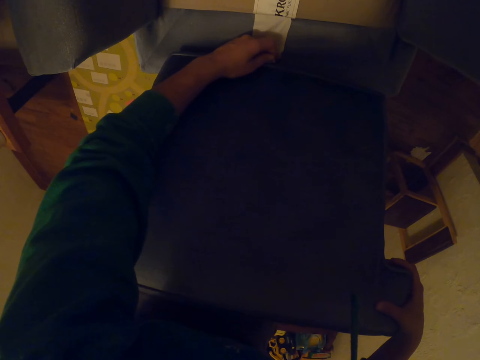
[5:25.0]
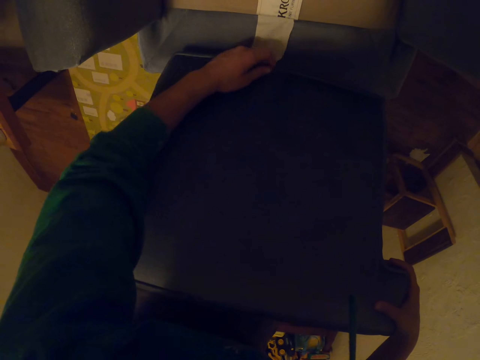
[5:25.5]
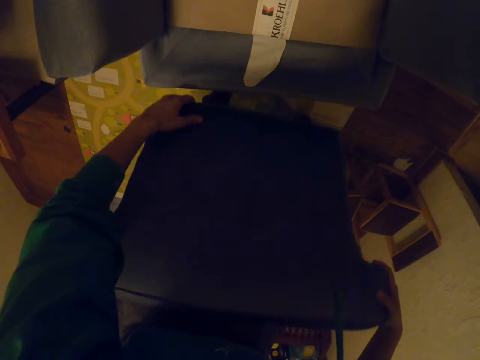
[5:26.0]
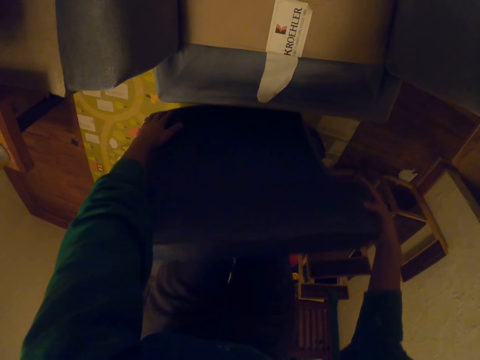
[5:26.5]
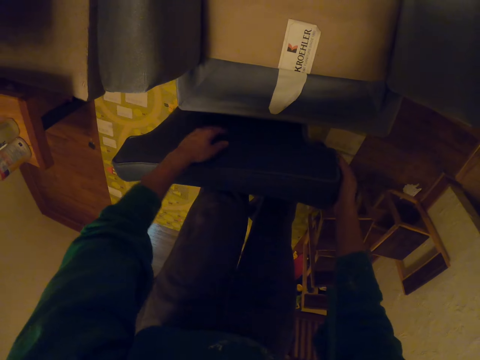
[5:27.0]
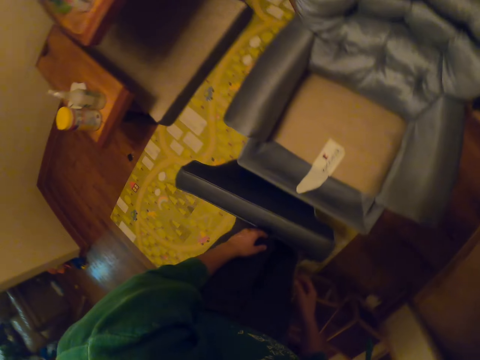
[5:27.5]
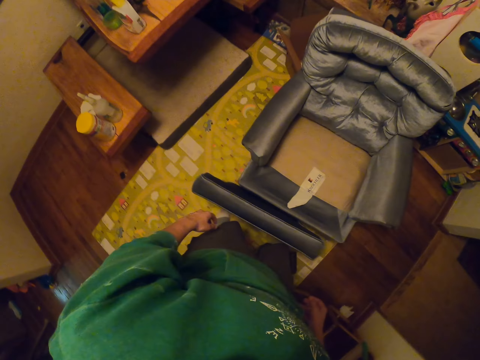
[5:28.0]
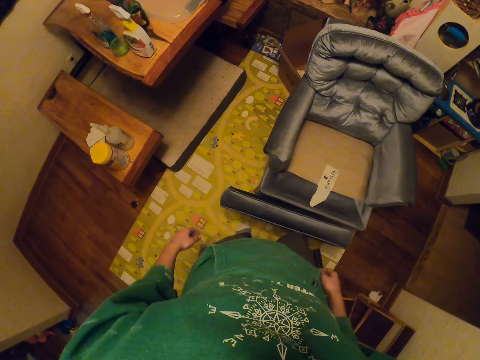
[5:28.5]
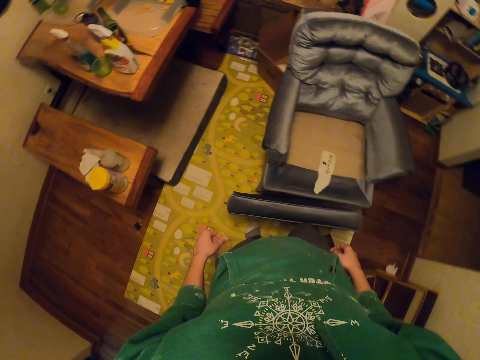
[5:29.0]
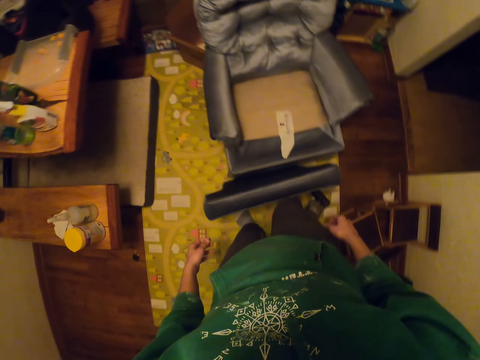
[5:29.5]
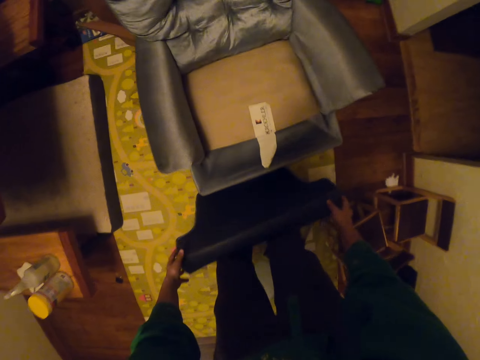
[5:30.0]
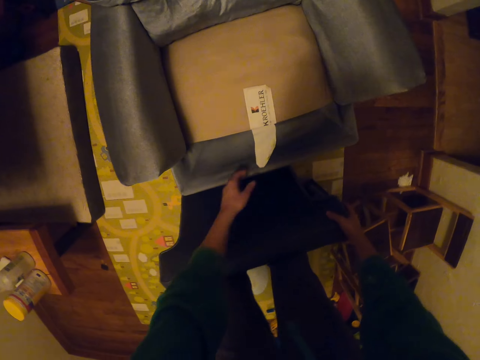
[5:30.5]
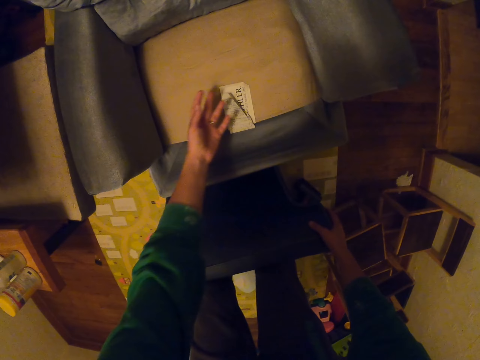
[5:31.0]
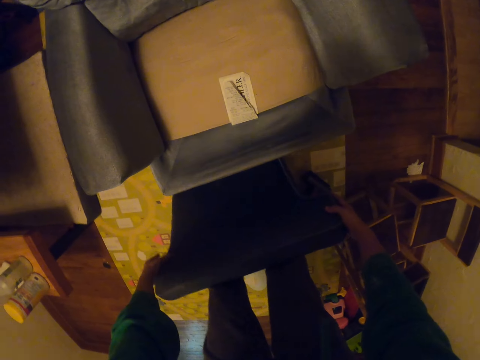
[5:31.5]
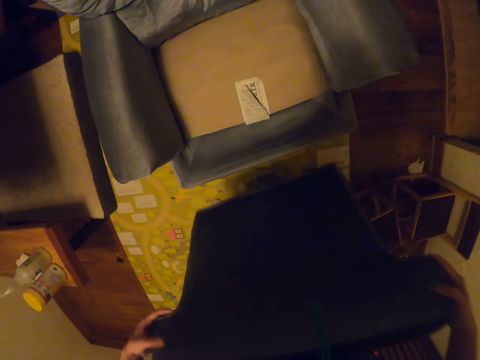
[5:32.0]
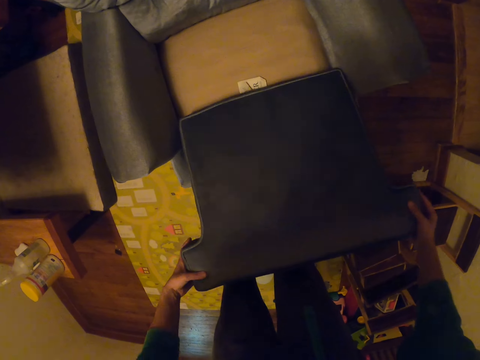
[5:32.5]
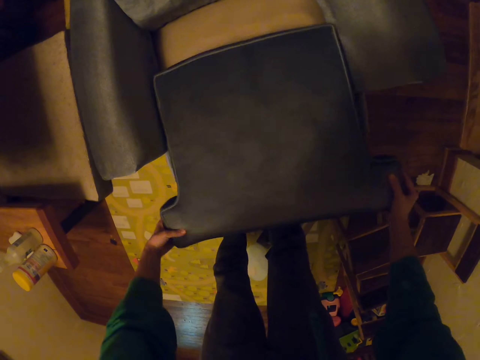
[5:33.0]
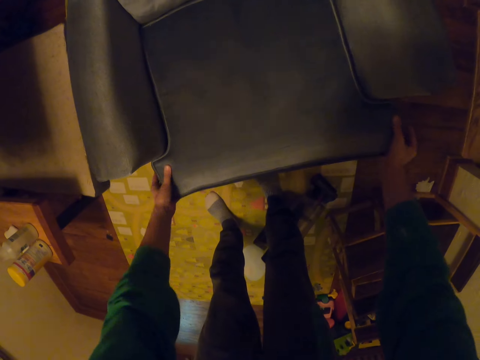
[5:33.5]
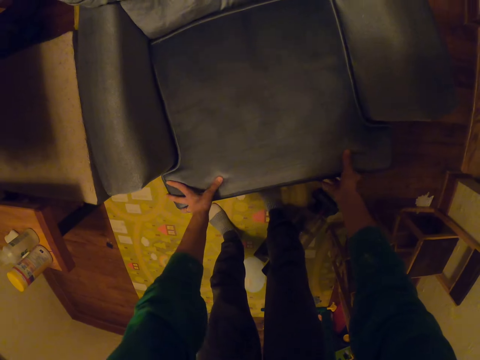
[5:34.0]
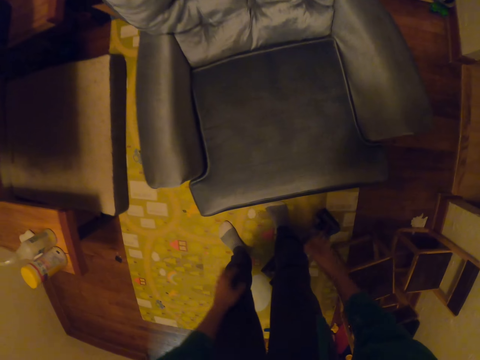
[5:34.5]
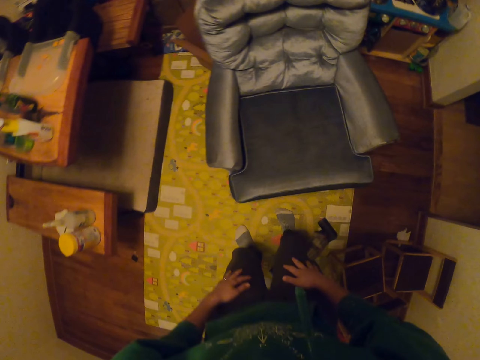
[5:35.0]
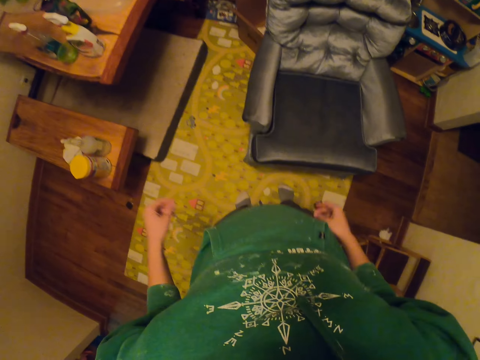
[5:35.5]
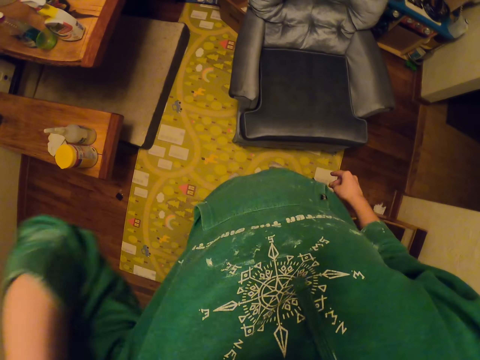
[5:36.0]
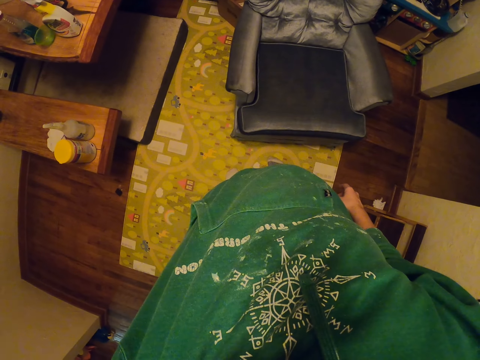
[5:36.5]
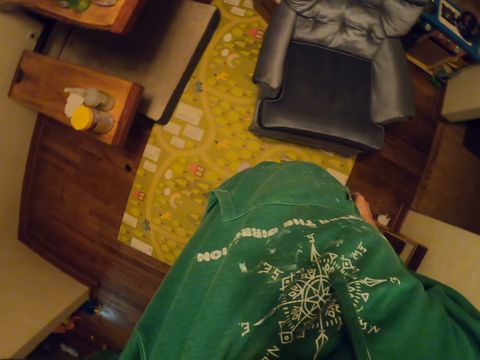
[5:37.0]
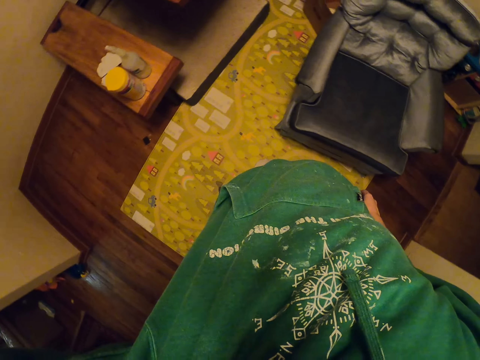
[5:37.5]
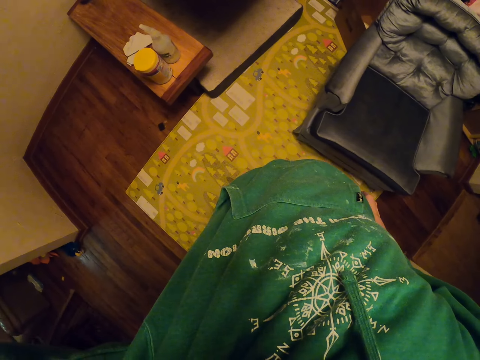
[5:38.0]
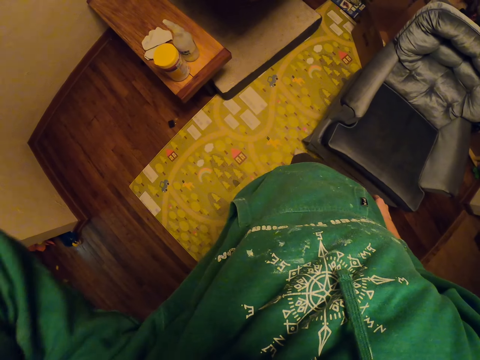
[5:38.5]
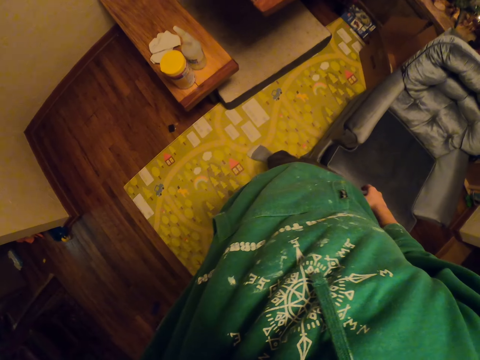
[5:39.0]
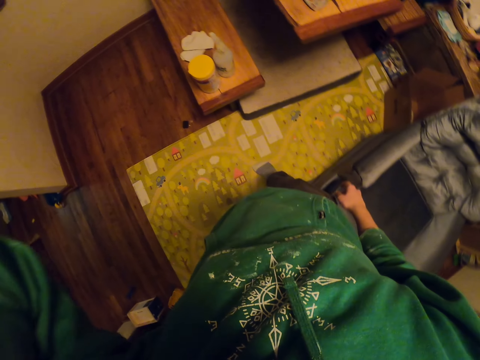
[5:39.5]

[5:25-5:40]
The camera wearer places down the cushion. They look around the house. They place down the cushion right on the sofa. They adjust the camera.

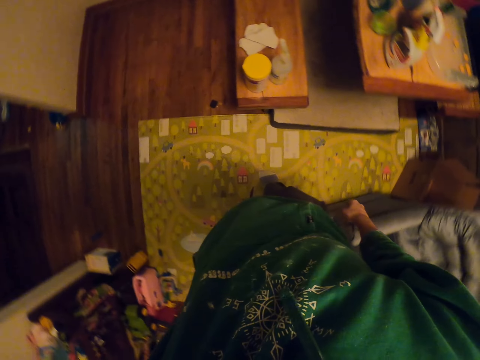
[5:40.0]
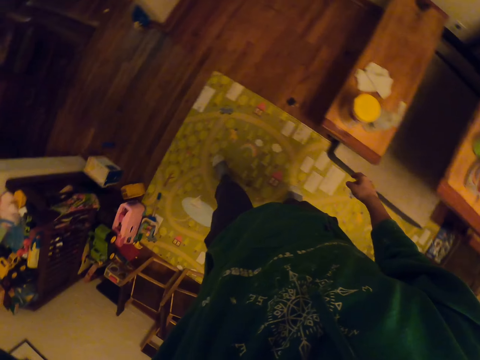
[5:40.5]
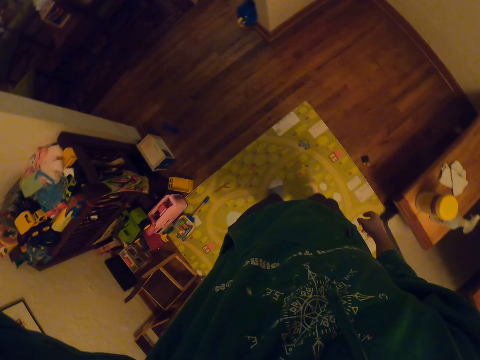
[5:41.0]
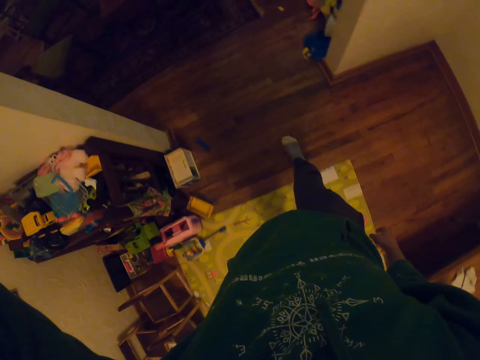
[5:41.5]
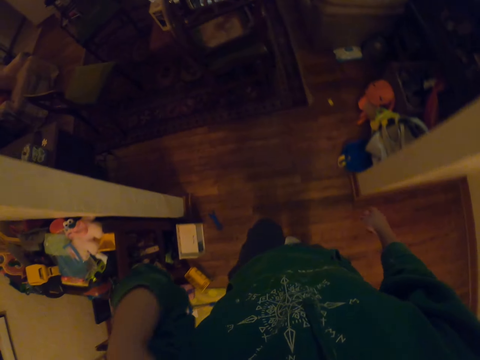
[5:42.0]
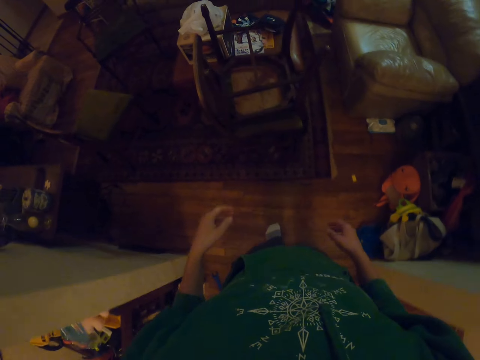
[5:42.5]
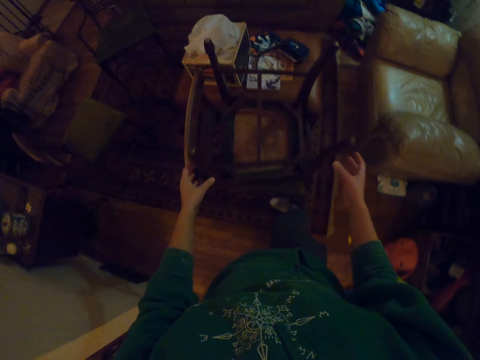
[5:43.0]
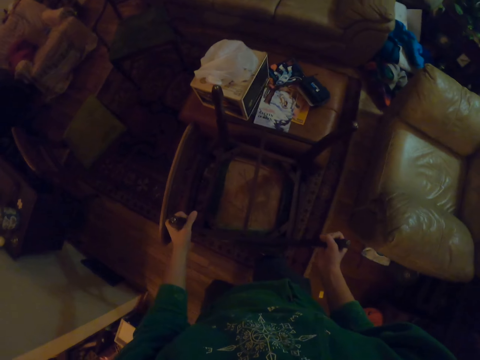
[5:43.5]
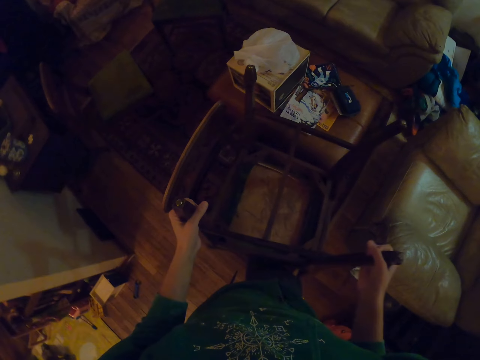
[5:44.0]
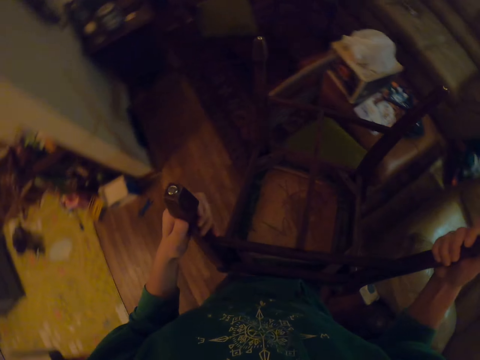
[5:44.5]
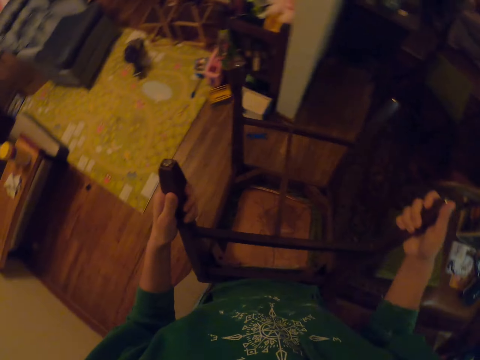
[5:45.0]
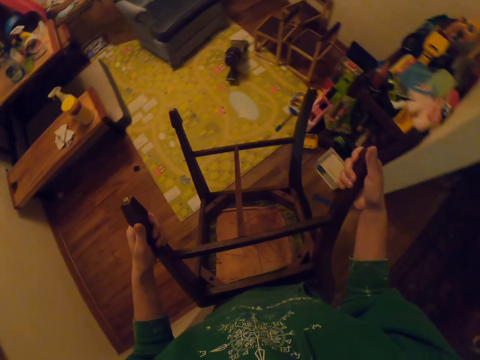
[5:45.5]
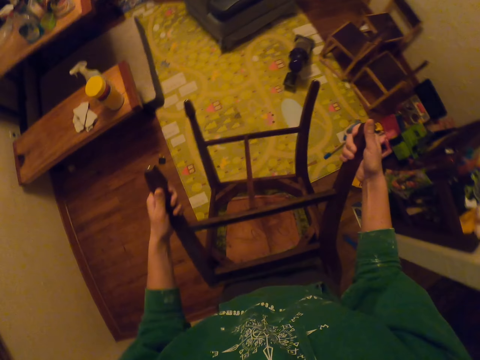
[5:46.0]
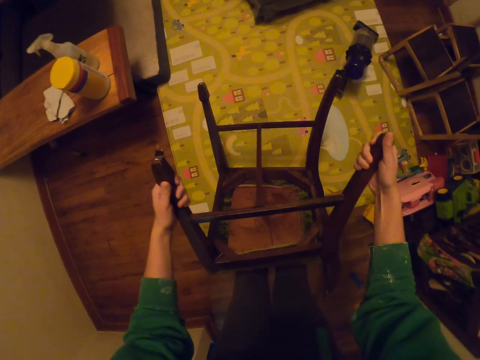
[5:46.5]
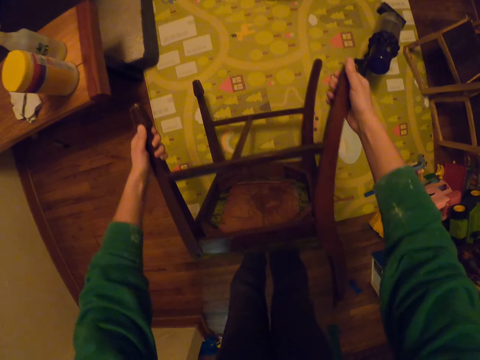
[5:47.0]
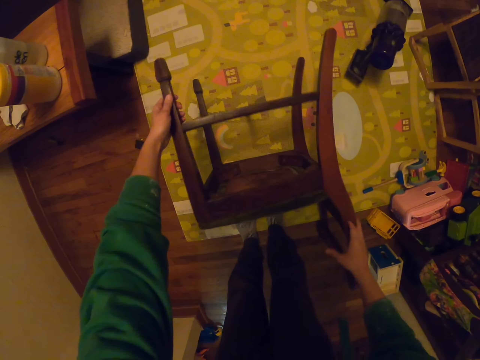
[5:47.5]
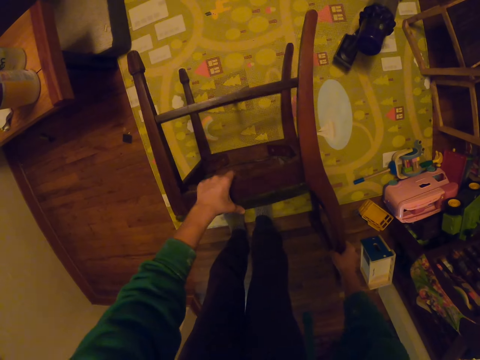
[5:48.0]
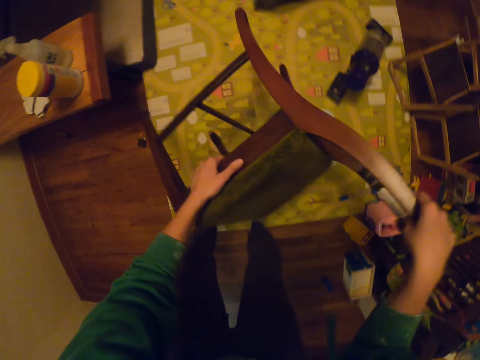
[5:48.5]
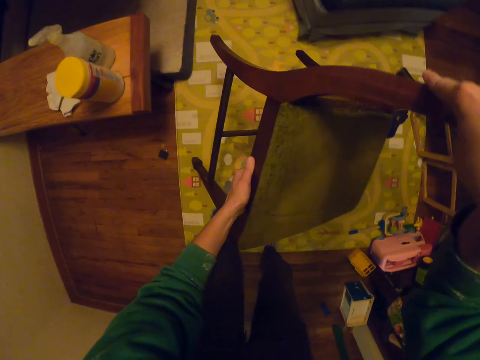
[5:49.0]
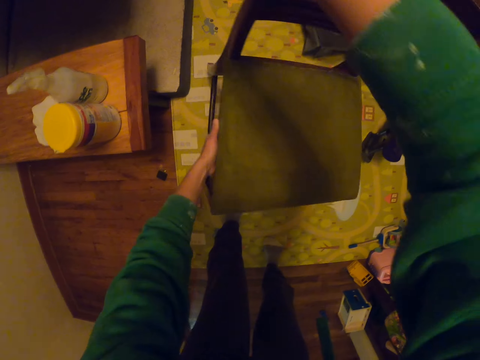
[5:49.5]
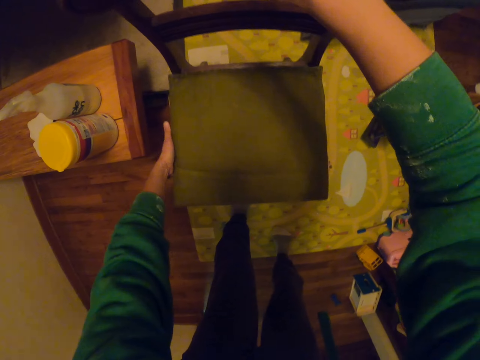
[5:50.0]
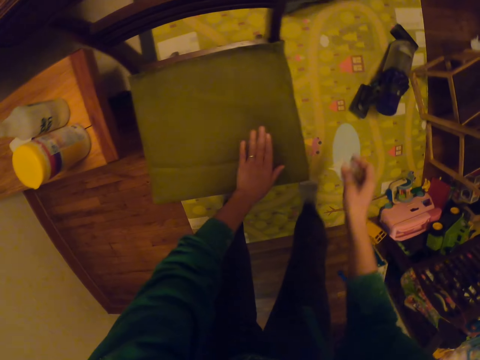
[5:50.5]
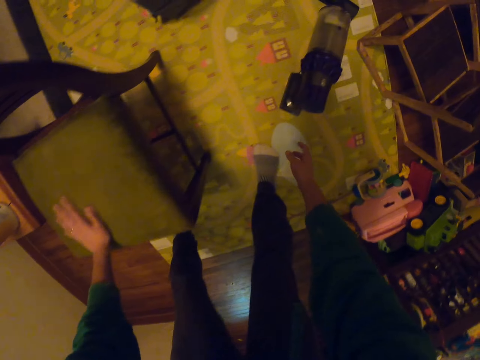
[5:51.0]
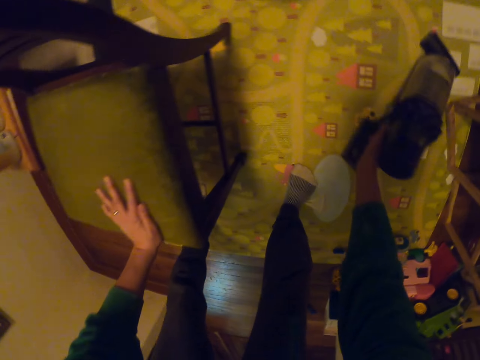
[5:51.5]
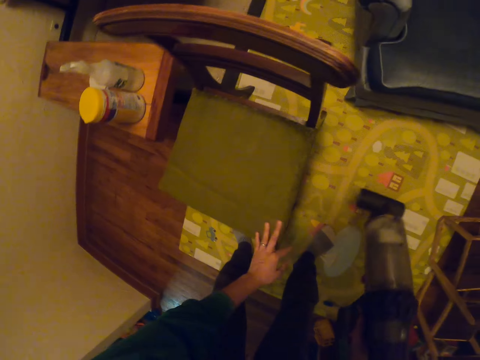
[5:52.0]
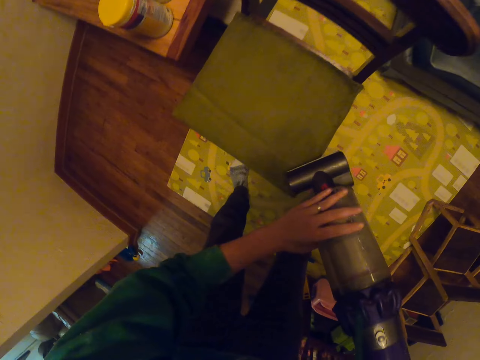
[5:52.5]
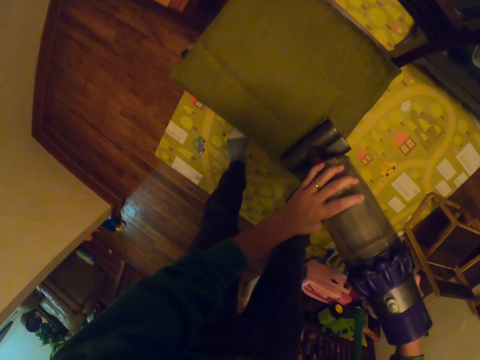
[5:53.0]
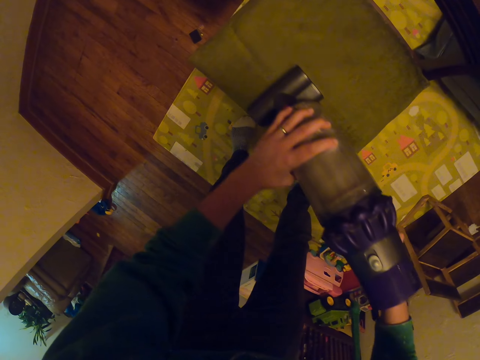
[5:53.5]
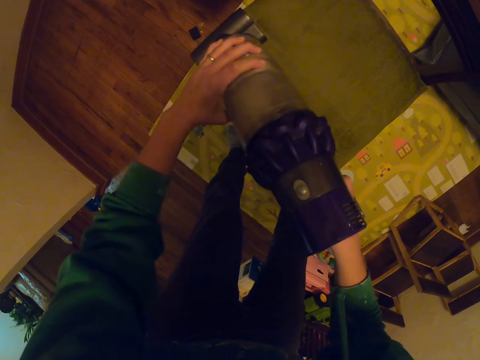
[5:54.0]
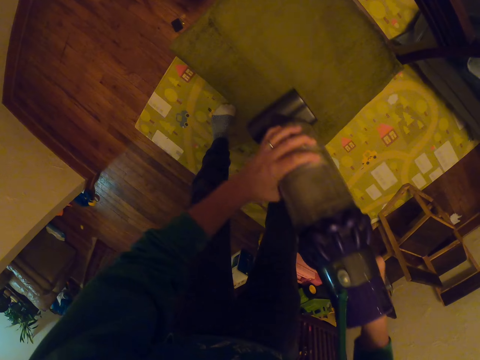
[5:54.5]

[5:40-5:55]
The camera wearer is stretching. They walk around the house. They hold a chair and carry the chair. They pick up the chair. They place down the chair. They pick up a vacuum cleaner. They clean the chair with the vacuum cleaner.
